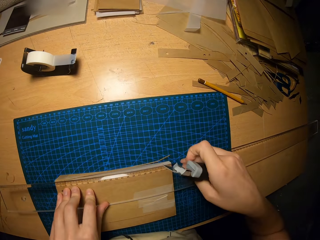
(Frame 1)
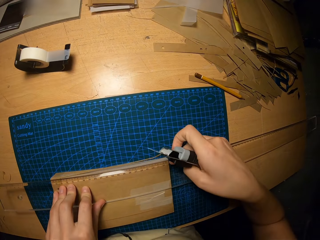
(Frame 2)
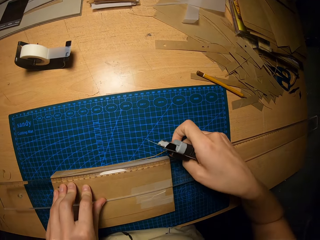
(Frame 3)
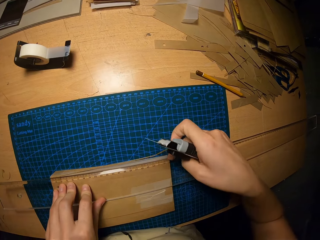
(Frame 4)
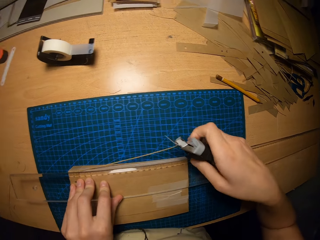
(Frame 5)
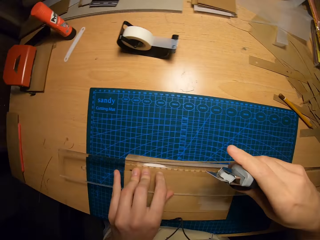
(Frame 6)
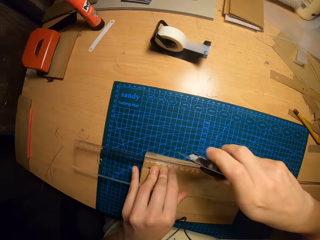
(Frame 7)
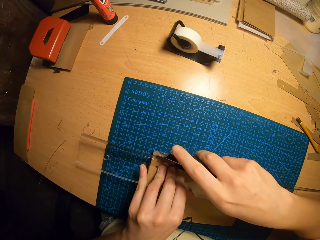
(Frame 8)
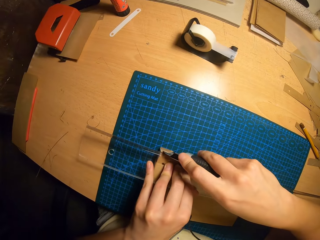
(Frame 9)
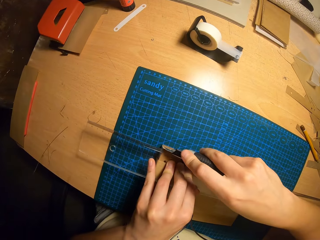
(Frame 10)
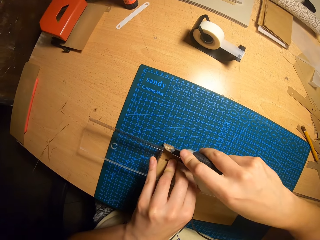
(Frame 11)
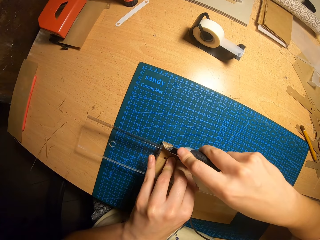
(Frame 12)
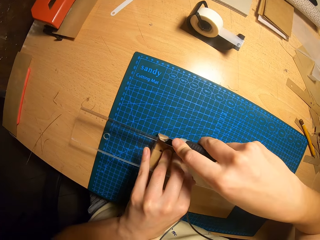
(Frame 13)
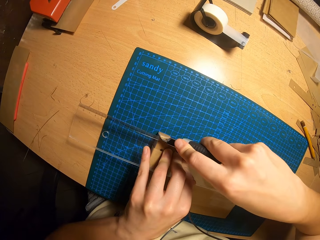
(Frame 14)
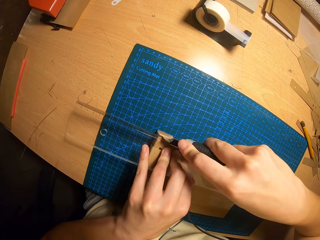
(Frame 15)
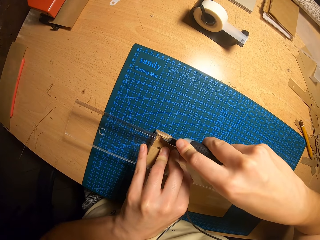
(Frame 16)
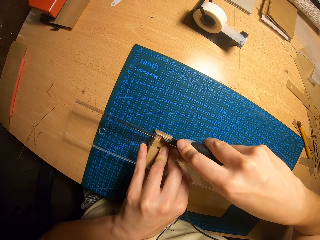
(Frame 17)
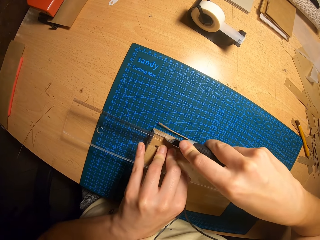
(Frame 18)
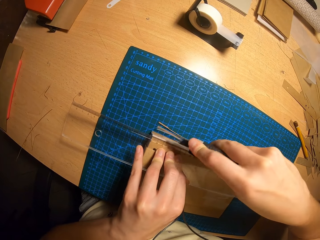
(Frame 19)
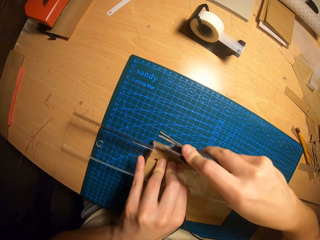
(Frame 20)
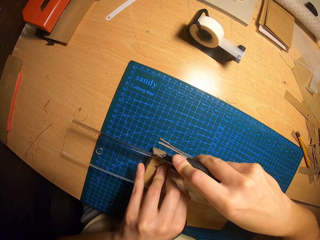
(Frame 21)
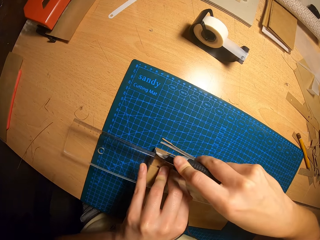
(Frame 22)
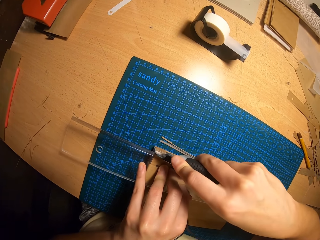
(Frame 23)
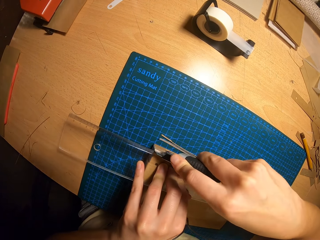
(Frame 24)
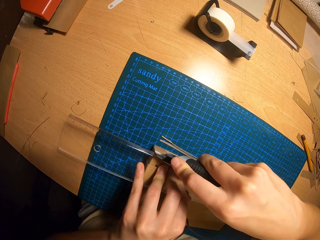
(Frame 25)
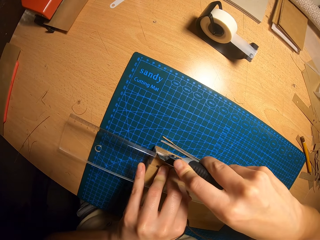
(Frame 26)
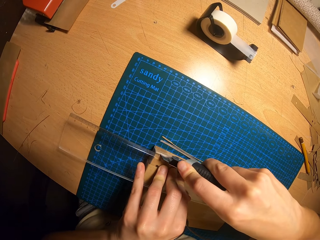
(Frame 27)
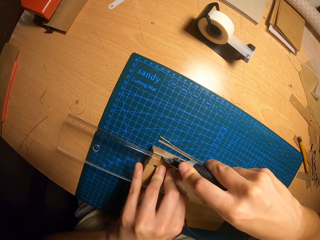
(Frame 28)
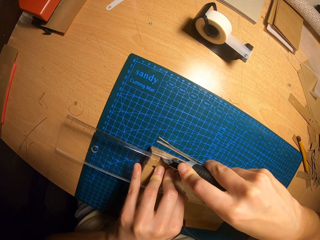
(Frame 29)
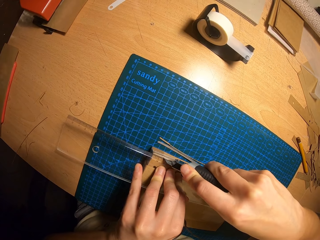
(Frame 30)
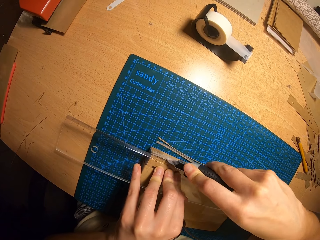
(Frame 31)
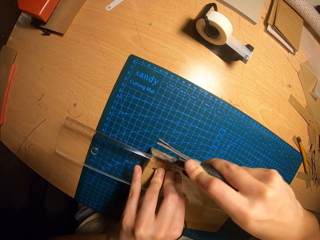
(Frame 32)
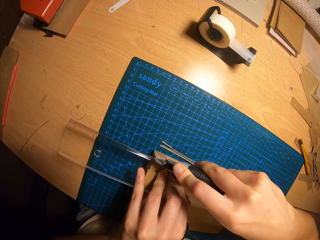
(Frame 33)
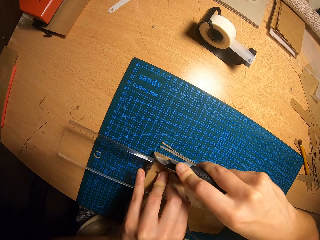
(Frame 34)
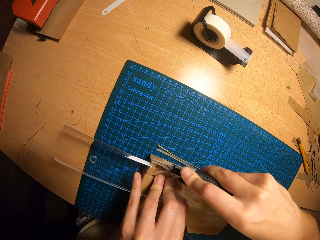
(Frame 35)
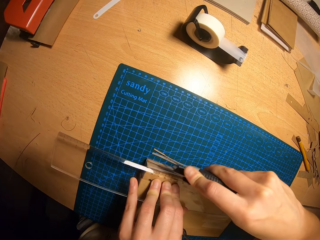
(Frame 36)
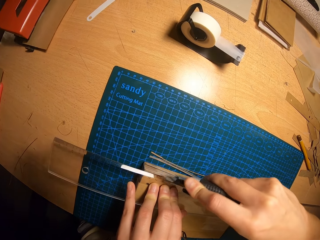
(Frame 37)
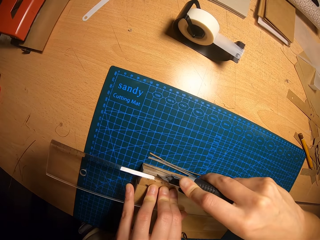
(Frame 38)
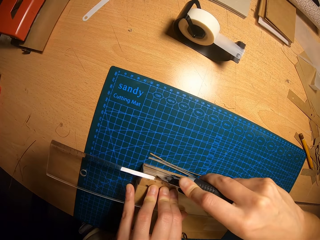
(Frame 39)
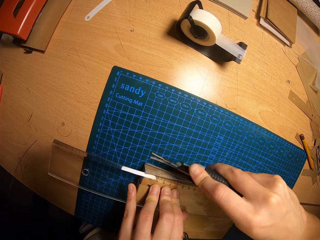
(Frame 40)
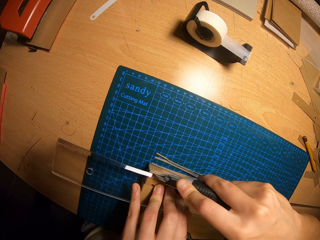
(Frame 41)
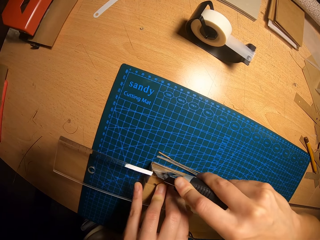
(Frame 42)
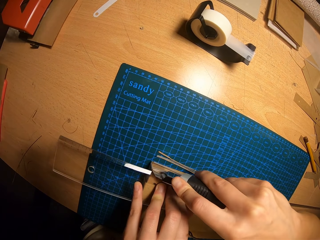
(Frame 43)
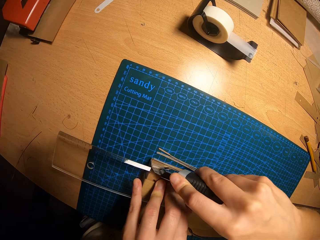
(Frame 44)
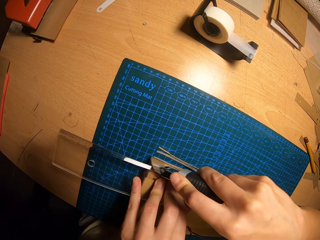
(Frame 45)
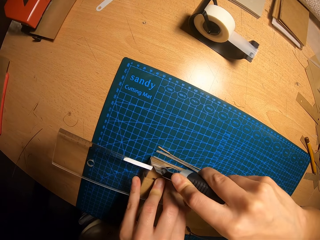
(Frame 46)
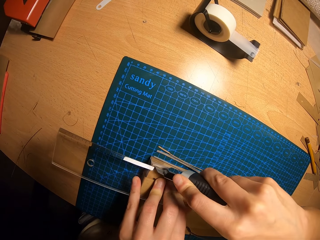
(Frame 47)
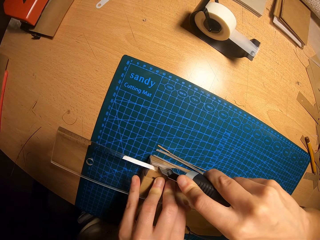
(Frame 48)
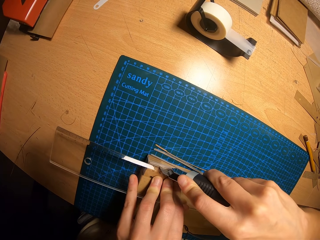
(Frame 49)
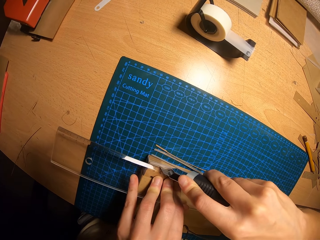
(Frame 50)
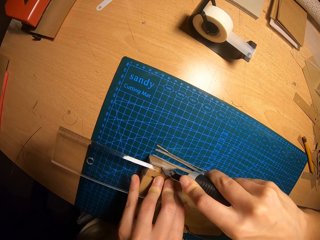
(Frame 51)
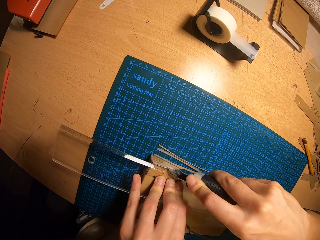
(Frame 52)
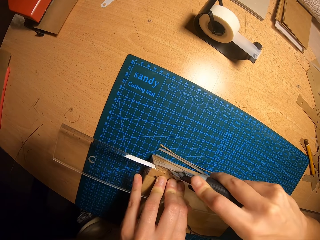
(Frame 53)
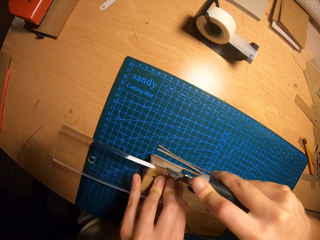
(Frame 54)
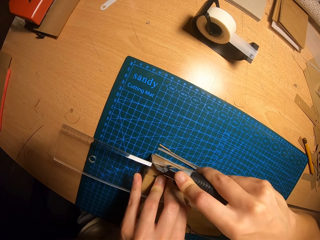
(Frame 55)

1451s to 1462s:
The camera wearer cuts the jotter with the paper cutter.

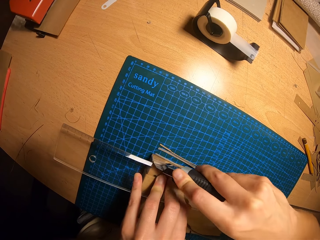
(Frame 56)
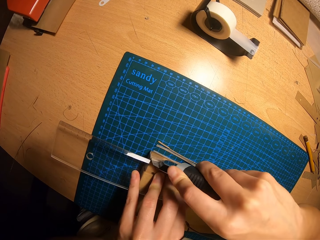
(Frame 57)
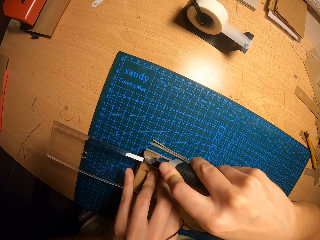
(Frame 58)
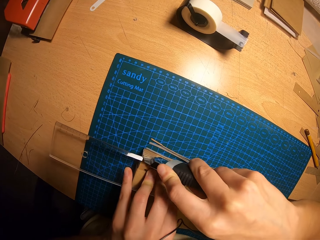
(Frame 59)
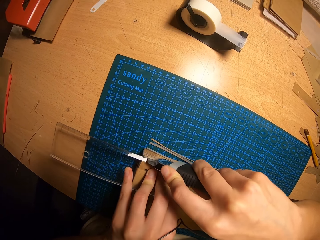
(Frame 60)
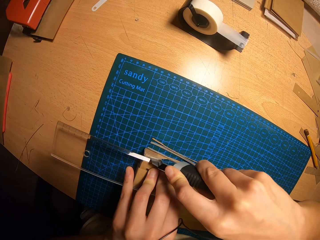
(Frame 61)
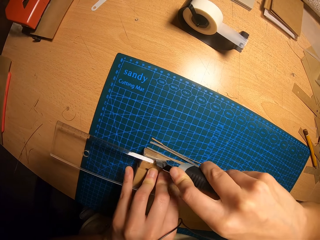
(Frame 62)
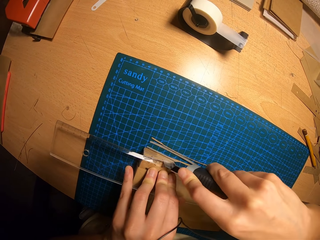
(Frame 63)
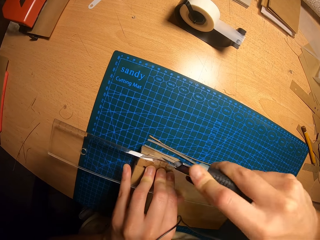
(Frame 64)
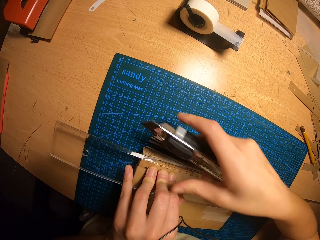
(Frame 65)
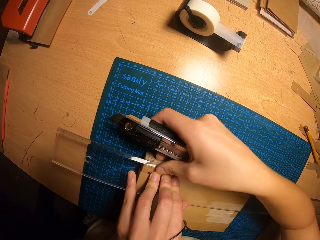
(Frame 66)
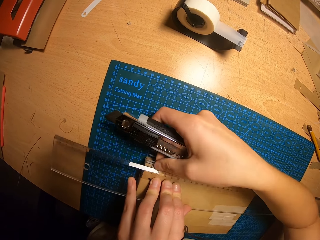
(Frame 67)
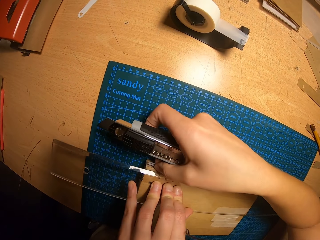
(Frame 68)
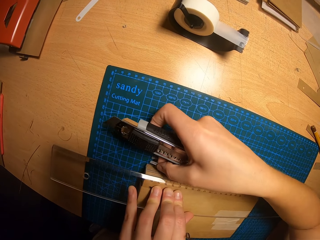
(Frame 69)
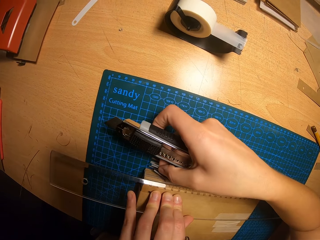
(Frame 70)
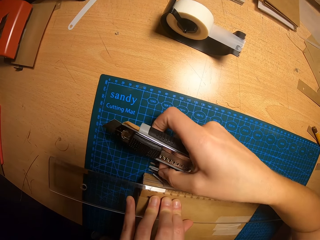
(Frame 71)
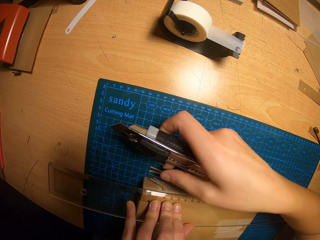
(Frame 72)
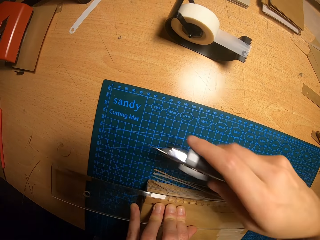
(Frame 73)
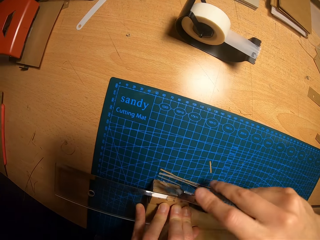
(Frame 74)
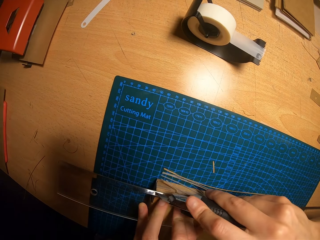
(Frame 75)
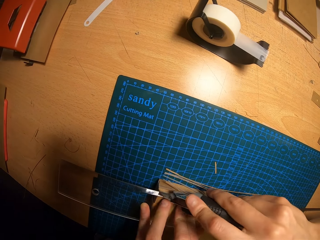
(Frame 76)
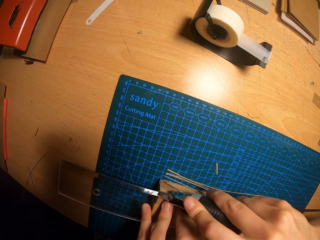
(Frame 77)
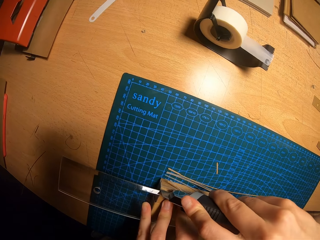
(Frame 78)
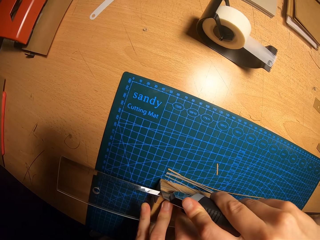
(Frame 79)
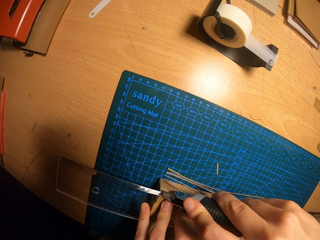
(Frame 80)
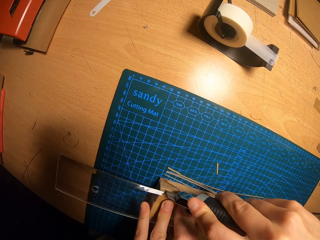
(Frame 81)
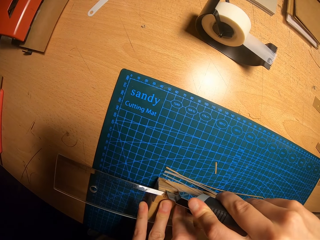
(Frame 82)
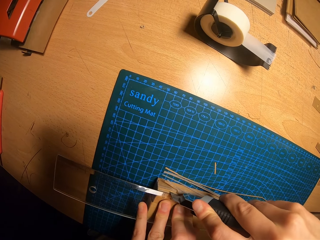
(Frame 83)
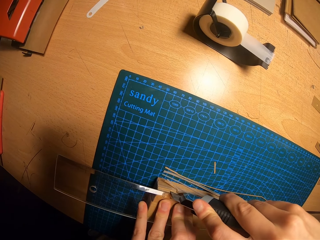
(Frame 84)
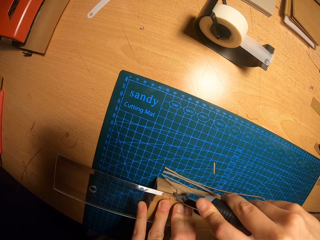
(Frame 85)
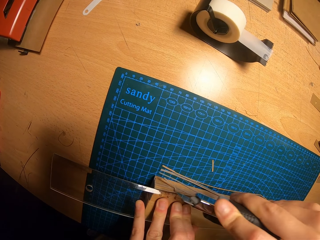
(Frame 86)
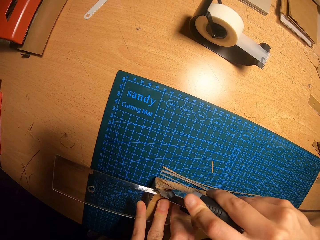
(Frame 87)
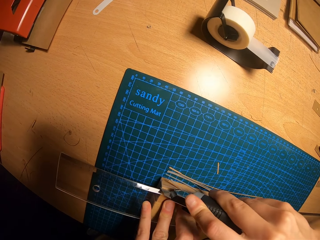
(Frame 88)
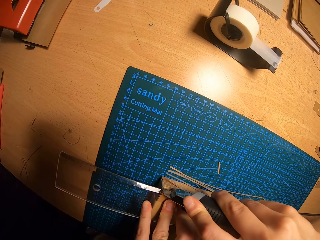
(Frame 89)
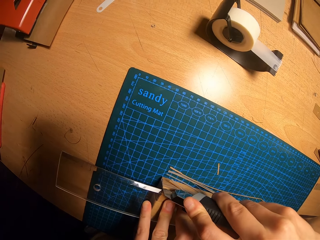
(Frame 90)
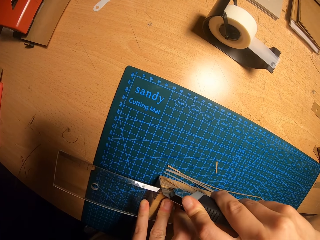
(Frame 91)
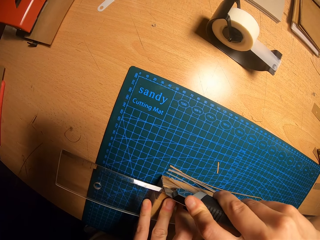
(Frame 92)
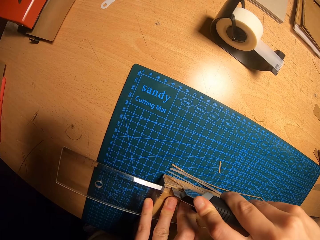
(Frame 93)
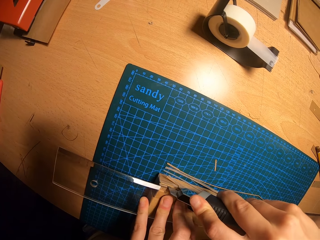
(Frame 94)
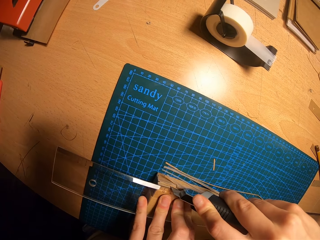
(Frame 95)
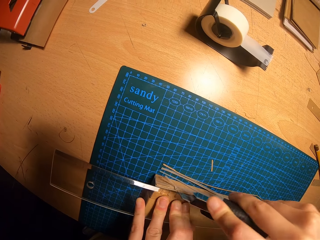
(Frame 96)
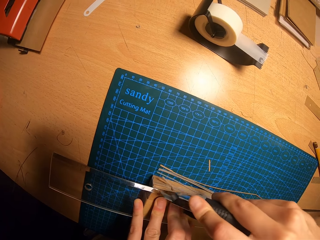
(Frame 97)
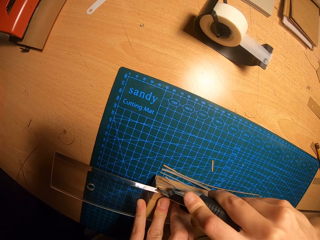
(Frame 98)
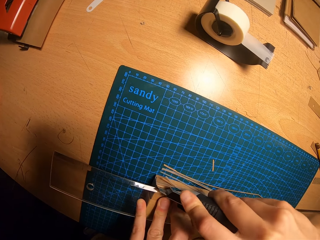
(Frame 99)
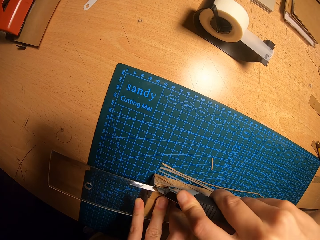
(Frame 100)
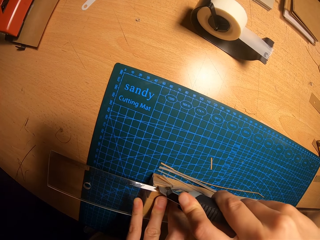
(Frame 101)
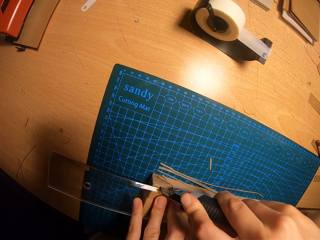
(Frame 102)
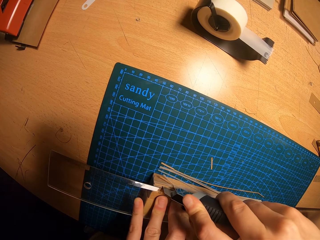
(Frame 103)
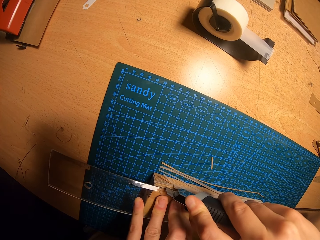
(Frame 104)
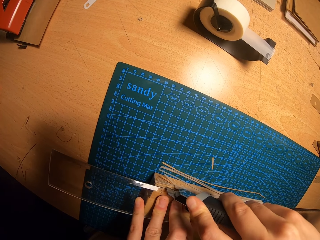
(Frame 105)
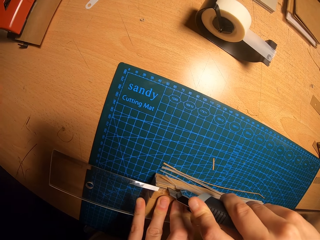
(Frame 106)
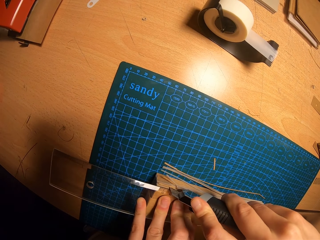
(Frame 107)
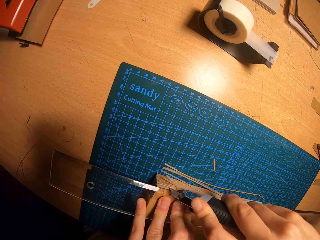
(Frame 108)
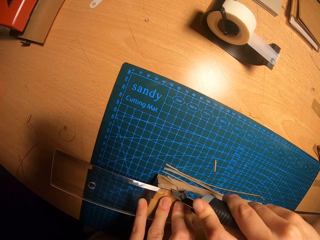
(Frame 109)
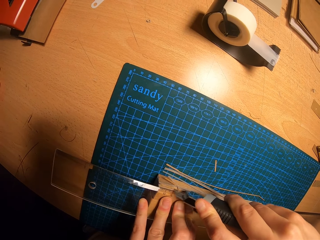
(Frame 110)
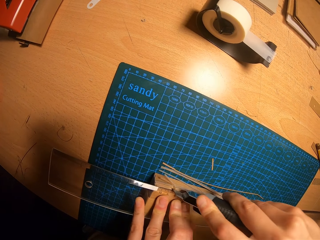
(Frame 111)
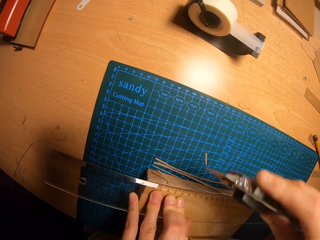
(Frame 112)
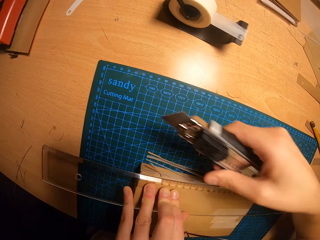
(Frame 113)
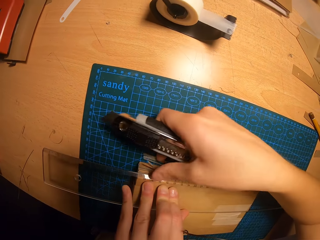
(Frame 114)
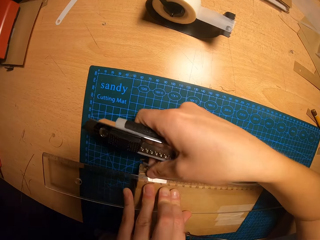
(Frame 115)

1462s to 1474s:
The camera wearer uses a hand to pull out a piece of paper. They cut the jotter with the paper cutter.
